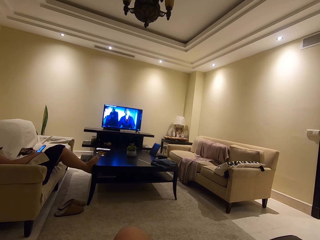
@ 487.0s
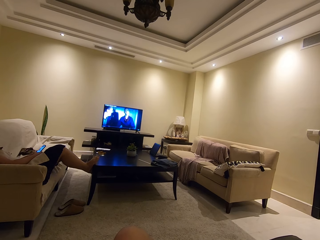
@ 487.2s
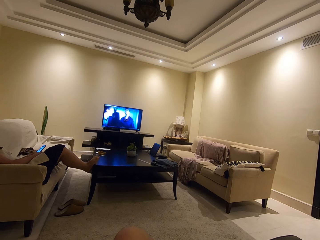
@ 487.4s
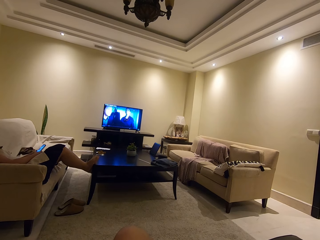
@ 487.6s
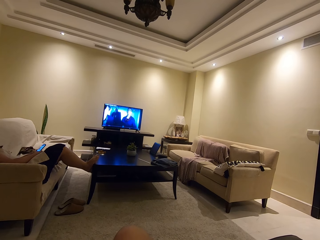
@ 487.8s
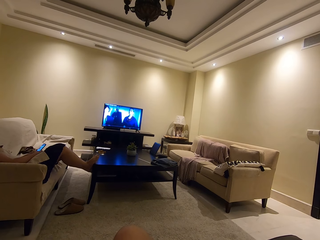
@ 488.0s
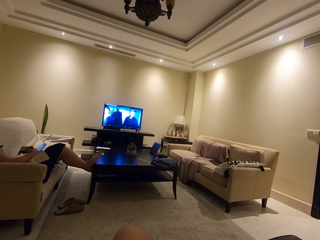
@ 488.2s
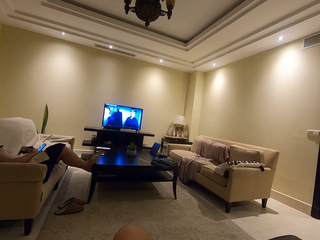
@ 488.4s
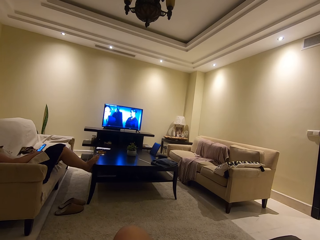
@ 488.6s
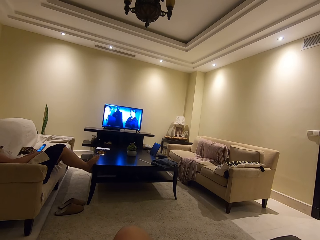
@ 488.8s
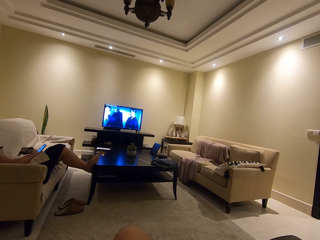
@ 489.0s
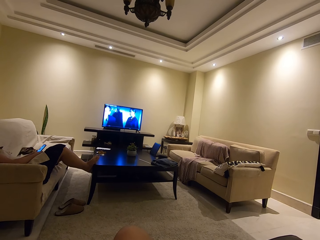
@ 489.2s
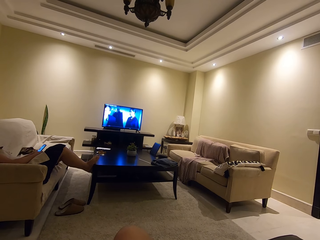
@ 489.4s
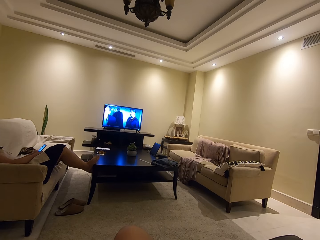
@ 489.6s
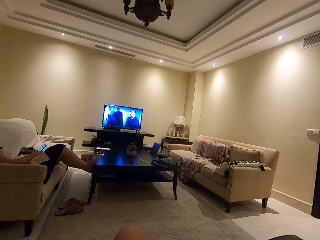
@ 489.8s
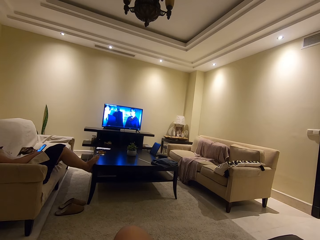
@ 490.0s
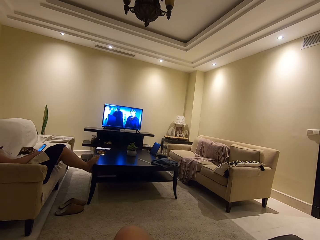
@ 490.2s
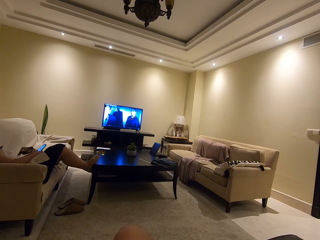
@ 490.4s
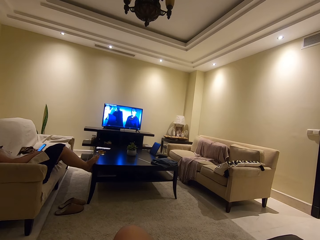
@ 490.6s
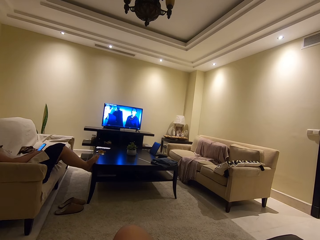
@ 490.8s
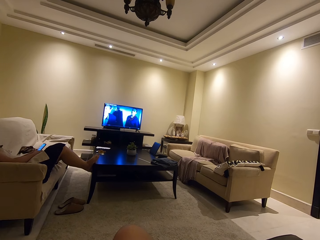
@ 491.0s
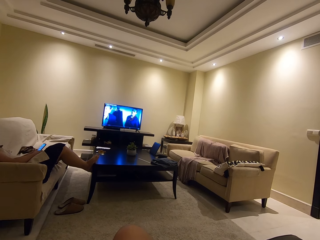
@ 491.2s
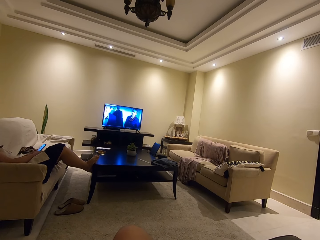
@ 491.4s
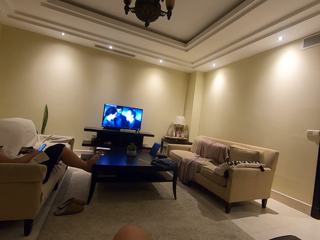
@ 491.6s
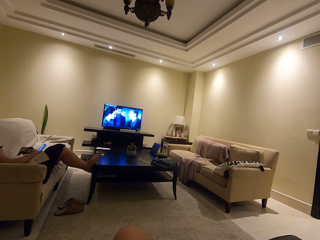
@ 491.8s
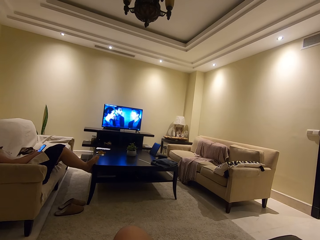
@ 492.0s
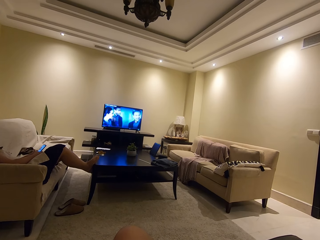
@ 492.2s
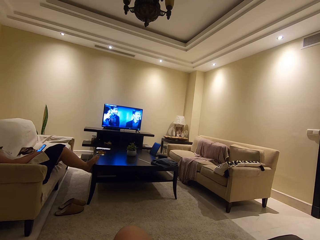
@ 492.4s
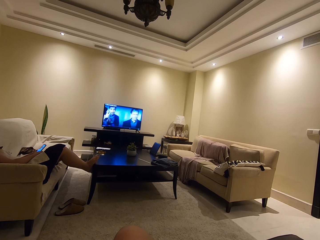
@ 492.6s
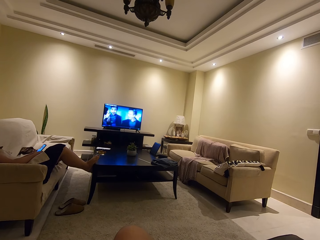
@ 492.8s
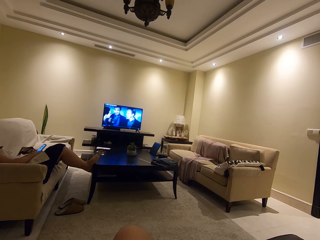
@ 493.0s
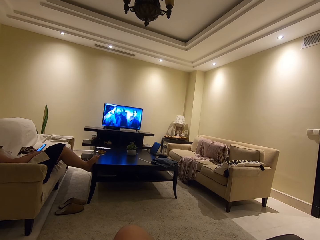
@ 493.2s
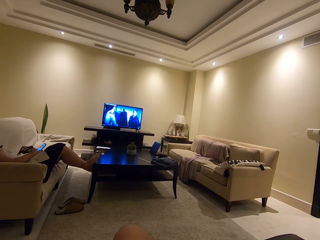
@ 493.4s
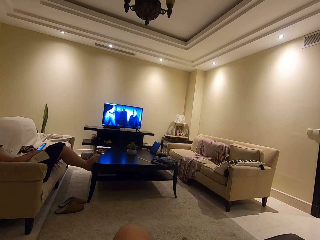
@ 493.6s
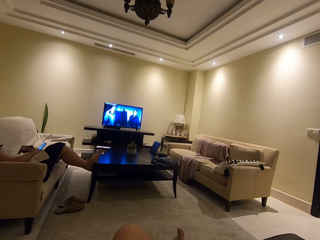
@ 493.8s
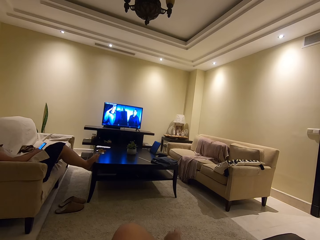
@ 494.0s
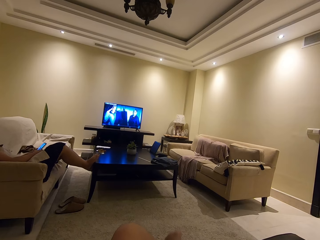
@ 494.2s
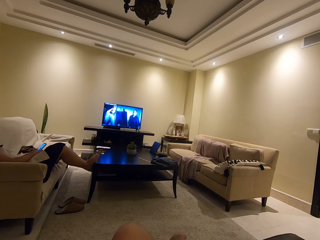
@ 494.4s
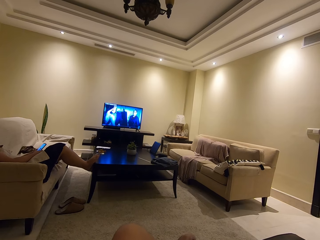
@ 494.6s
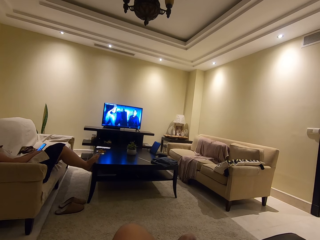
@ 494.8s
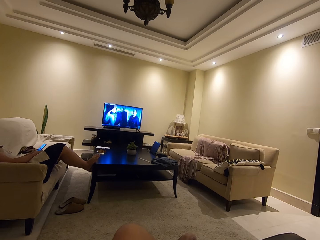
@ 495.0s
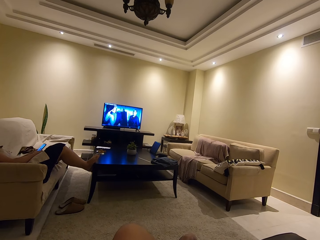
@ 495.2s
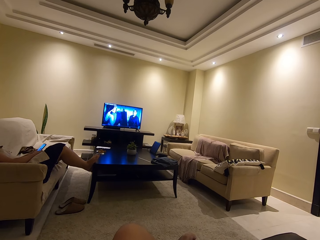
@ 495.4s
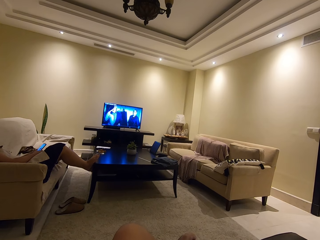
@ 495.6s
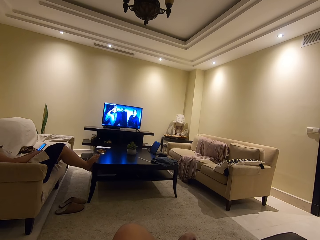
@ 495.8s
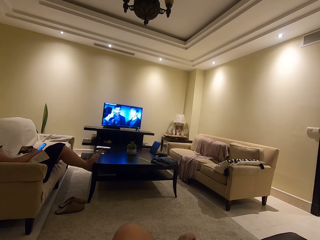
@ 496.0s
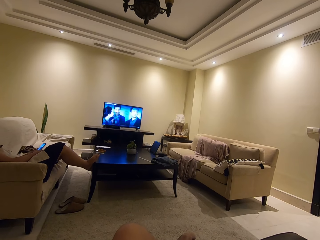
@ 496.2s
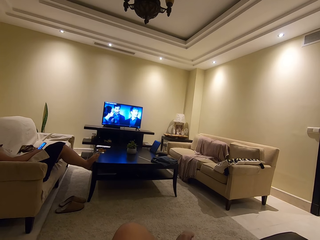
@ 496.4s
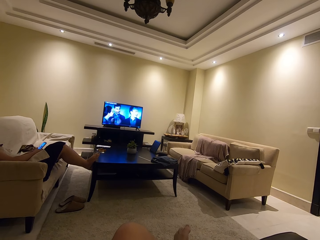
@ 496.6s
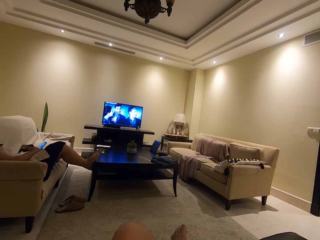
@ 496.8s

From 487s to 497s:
The camera wearer watches television.

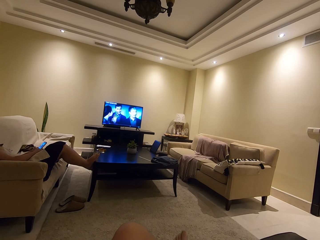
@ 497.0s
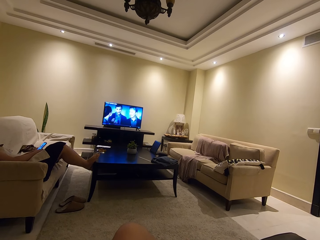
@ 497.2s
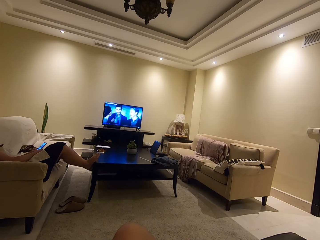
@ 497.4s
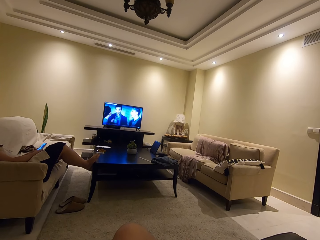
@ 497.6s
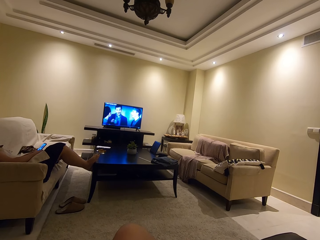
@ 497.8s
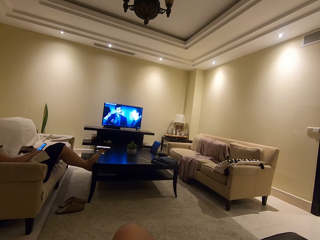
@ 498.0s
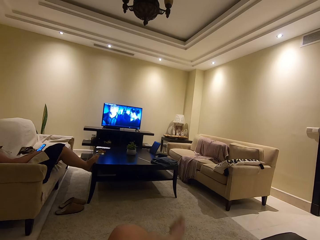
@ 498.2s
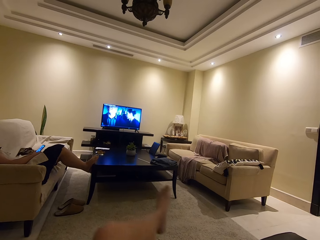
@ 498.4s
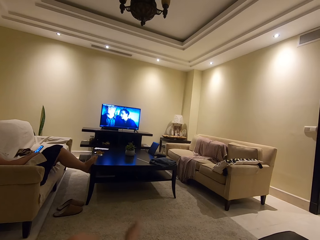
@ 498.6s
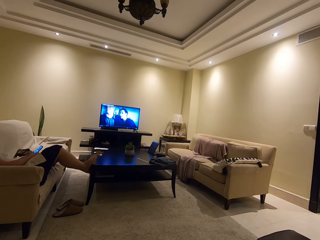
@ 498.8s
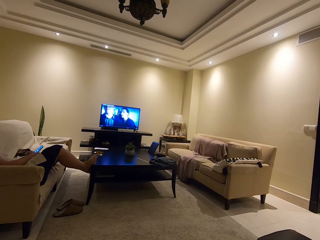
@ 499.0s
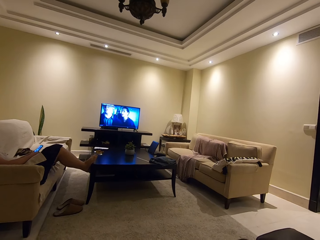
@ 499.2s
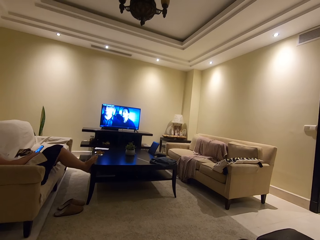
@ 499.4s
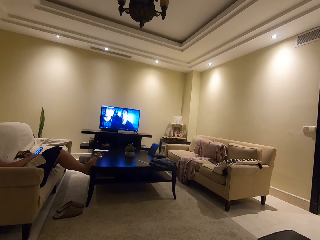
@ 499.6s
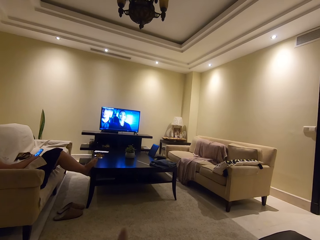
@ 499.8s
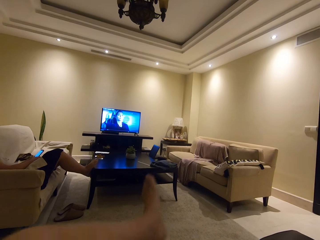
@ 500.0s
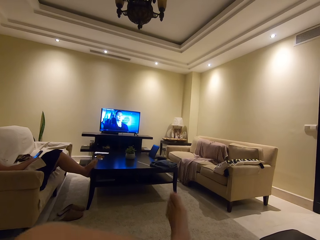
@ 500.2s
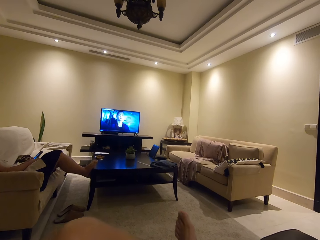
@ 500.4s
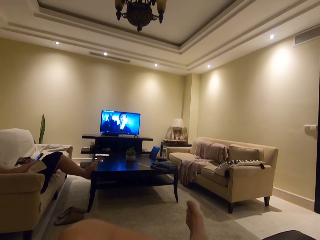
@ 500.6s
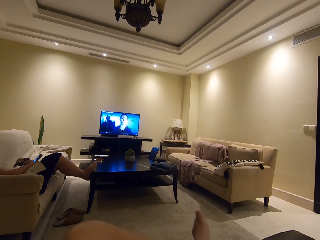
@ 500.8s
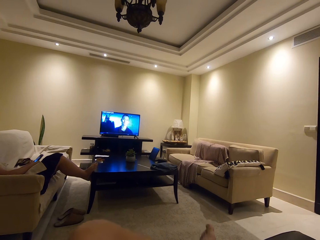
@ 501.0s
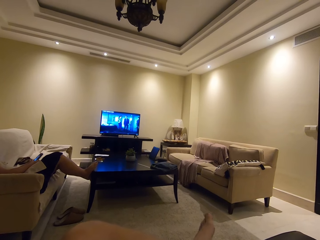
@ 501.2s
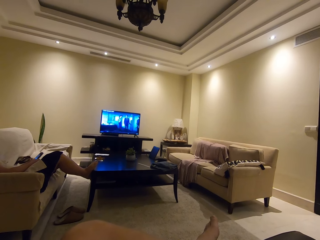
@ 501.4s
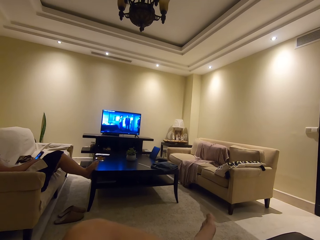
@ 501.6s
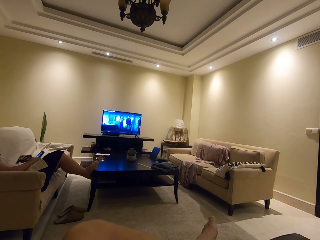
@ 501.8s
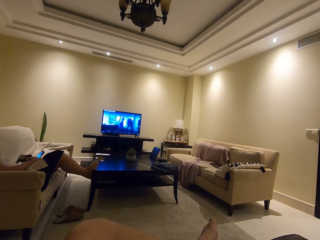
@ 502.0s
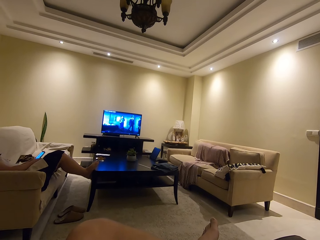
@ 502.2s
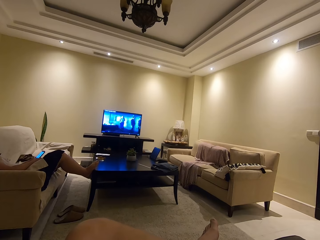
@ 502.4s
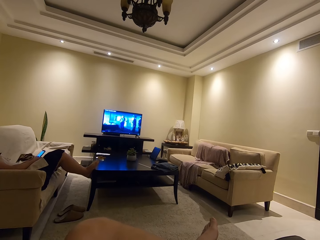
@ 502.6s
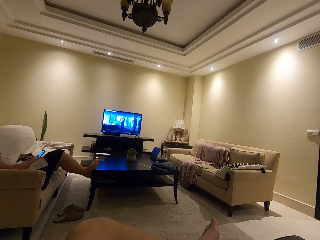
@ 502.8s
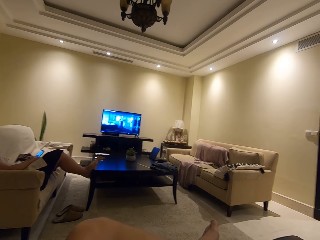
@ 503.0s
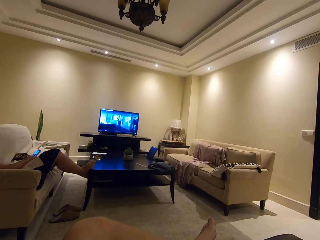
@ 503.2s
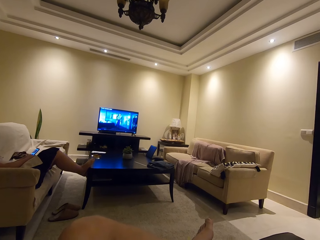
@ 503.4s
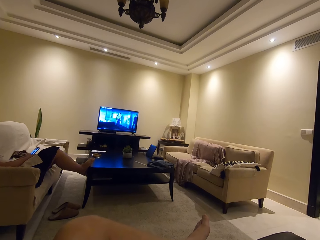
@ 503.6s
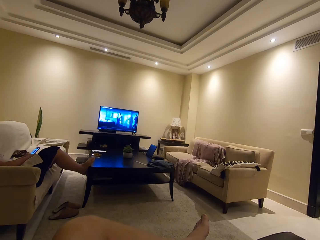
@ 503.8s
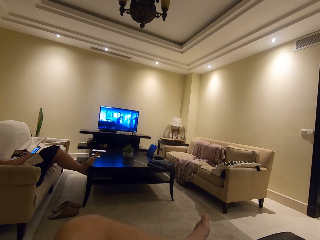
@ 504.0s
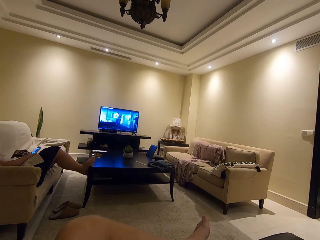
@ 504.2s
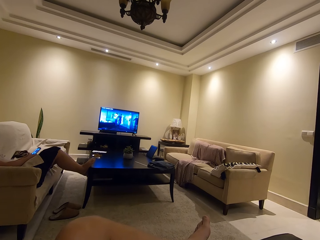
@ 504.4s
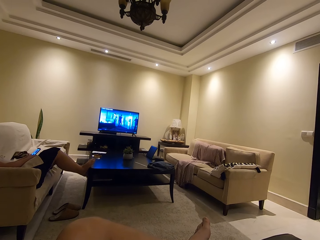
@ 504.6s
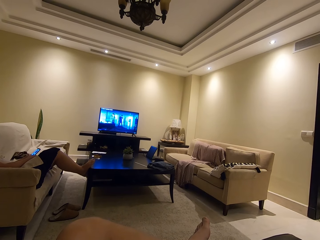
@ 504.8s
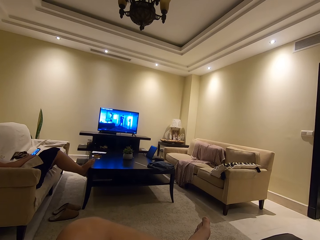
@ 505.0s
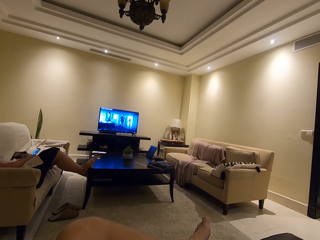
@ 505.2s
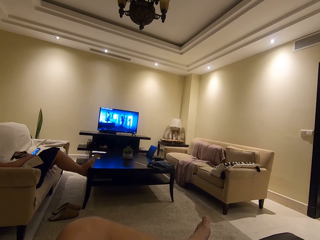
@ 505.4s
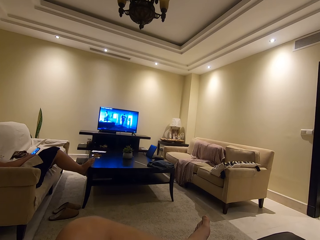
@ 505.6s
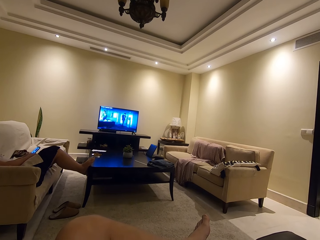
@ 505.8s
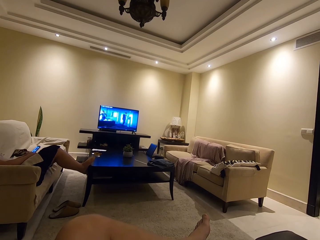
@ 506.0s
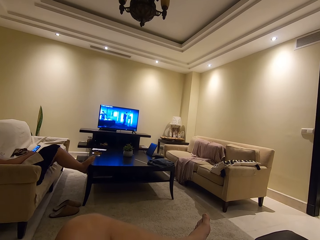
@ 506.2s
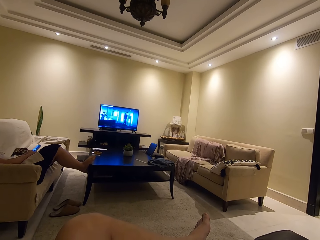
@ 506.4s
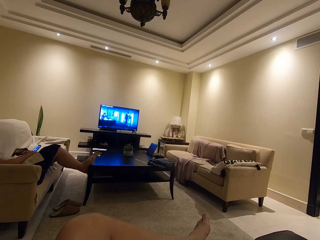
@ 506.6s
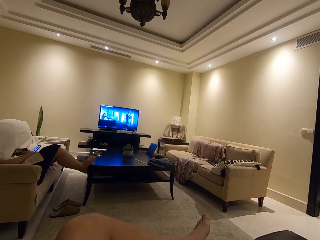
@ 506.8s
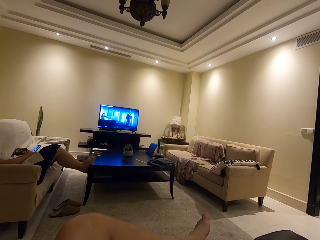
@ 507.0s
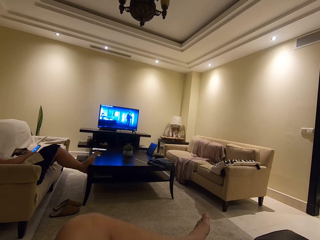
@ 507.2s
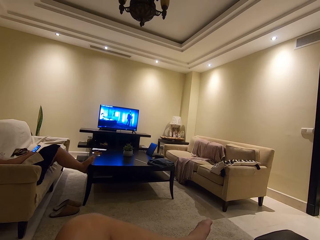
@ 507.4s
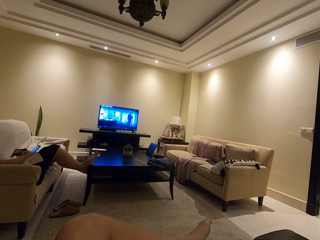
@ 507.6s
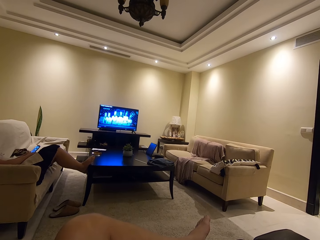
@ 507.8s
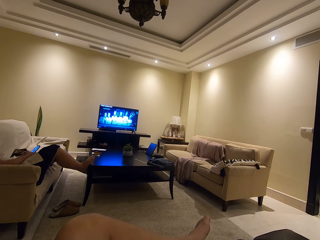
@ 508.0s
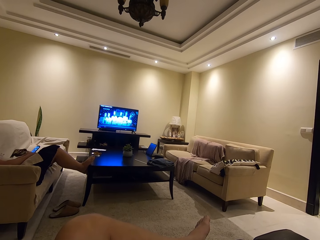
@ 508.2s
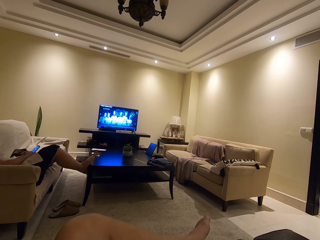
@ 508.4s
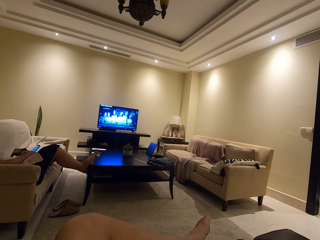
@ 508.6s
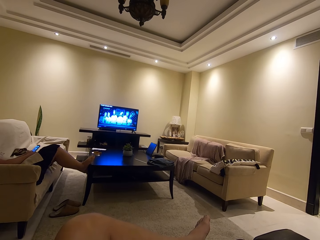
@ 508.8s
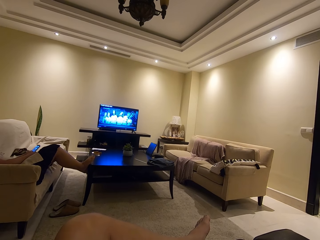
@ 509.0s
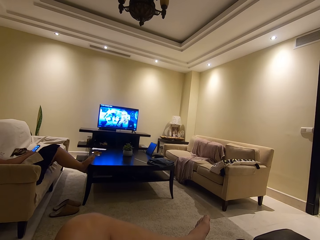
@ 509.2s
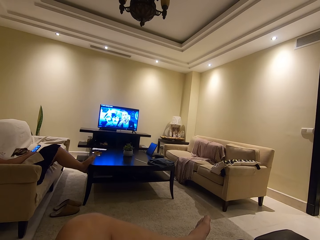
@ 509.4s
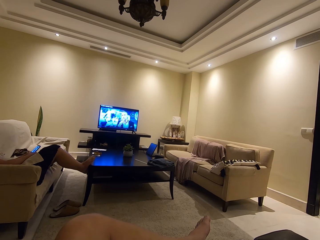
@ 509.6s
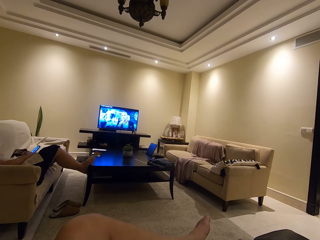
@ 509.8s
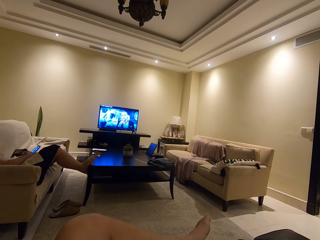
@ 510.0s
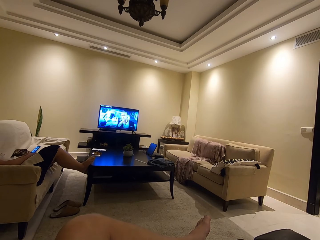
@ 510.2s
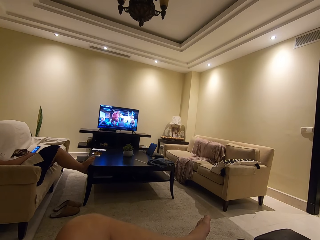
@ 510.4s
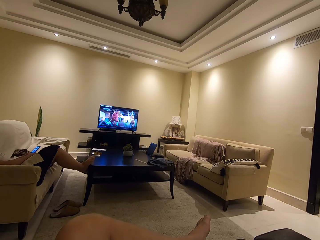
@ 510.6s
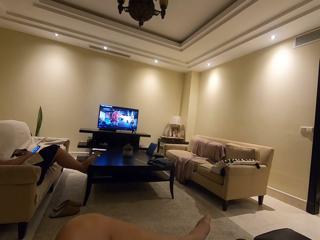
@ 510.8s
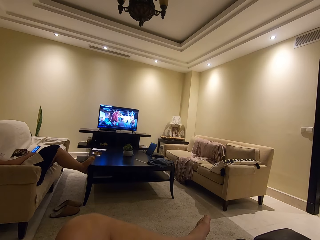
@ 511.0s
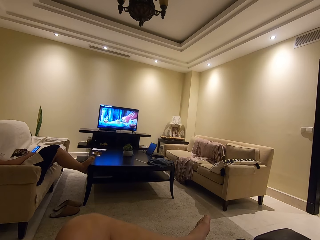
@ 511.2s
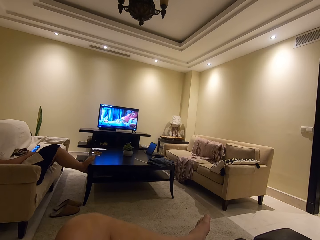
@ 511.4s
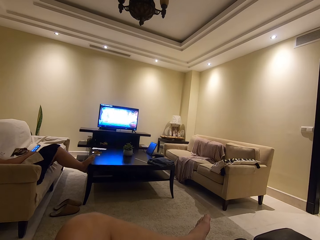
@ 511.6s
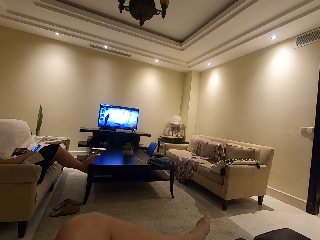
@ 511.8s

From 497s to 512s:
The camera wearer sits well. He watches television. He crosses his legs. A person scrolls on the phone.
